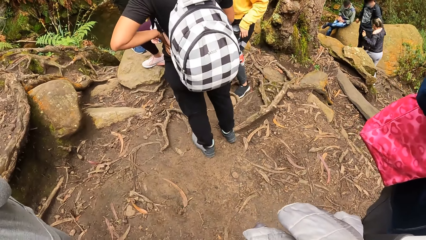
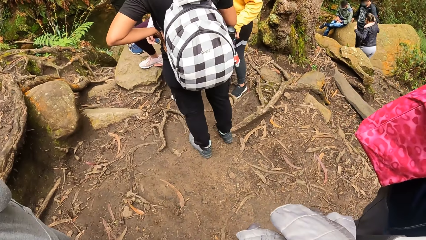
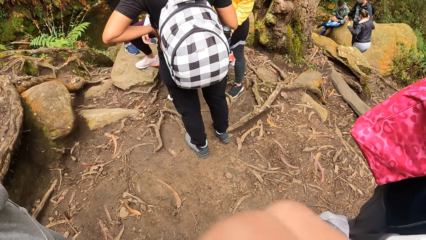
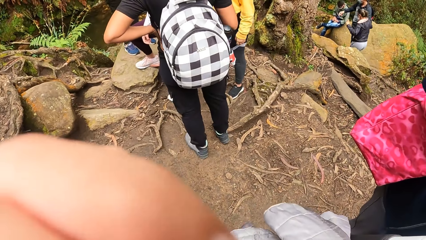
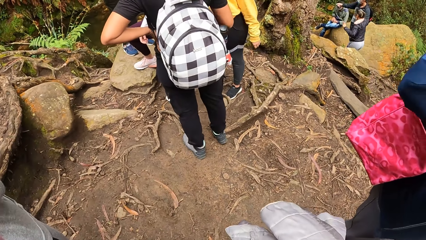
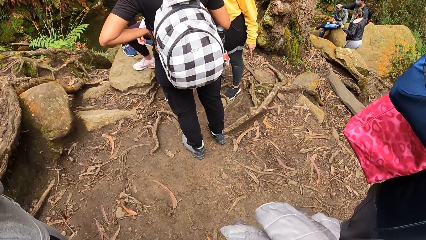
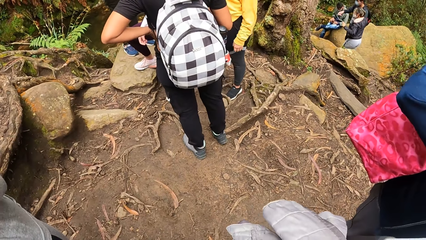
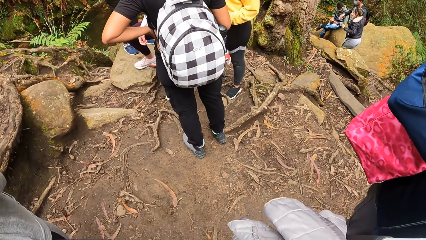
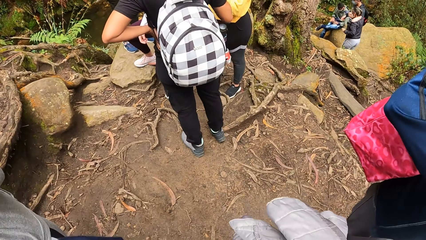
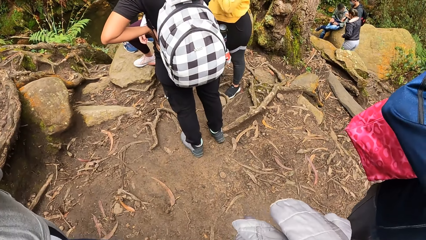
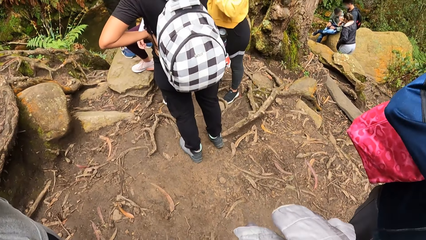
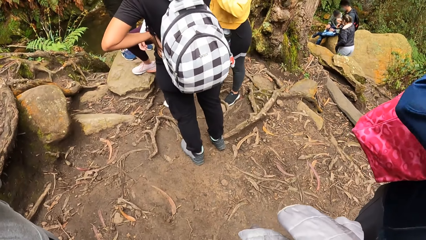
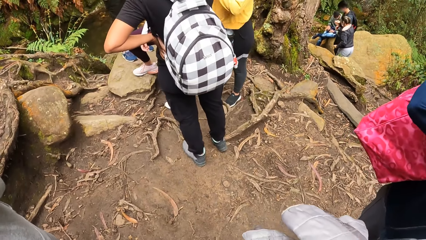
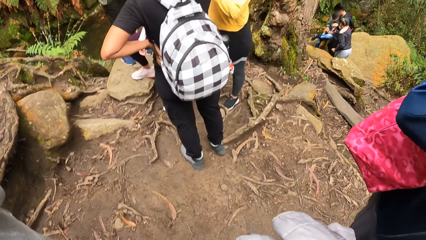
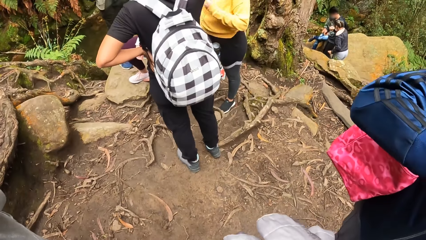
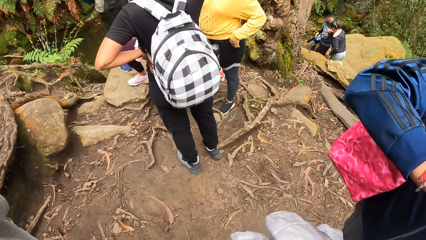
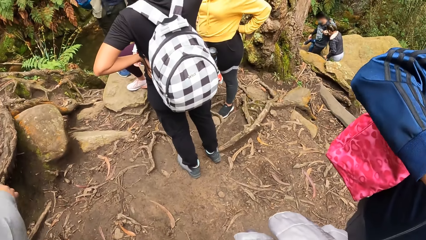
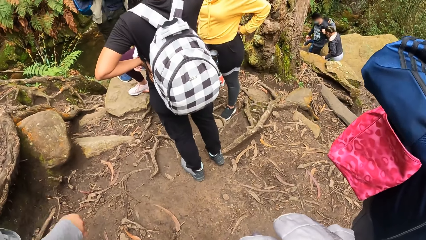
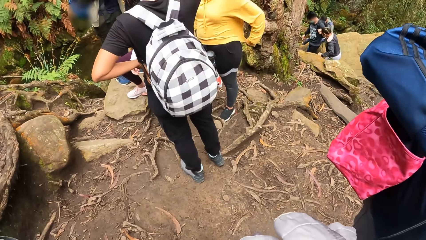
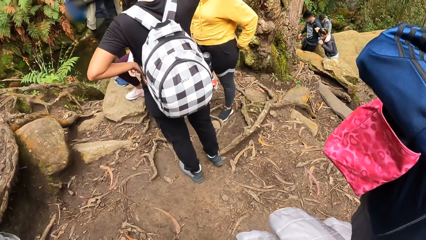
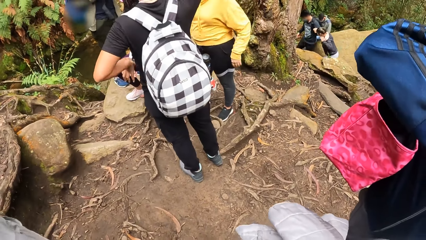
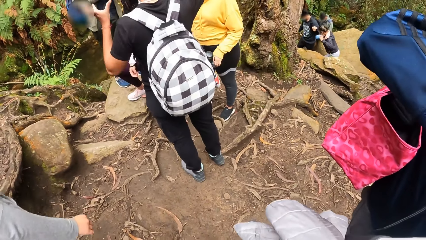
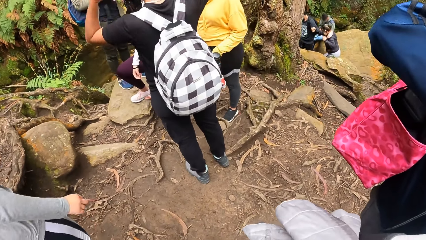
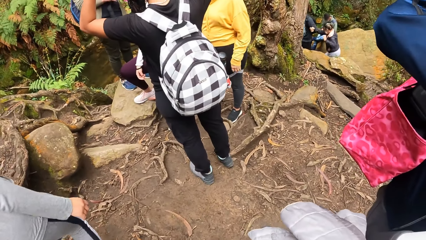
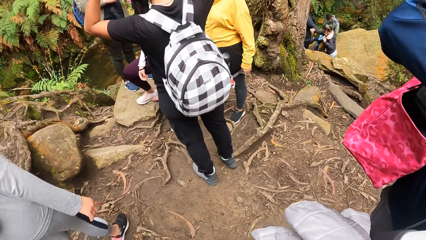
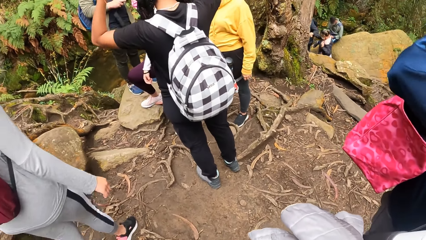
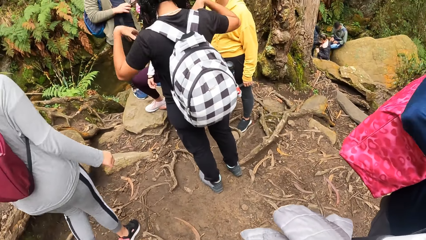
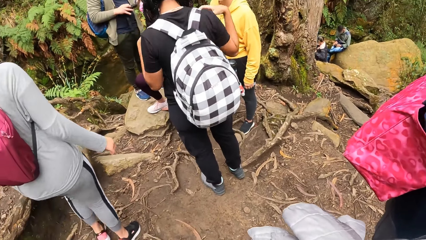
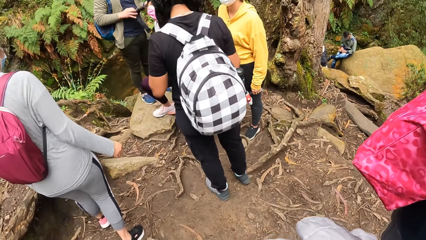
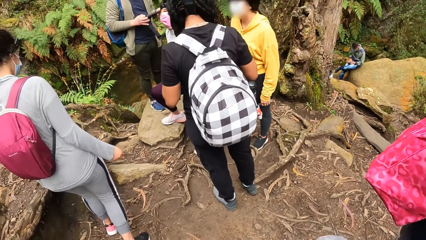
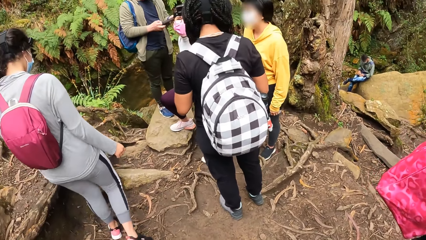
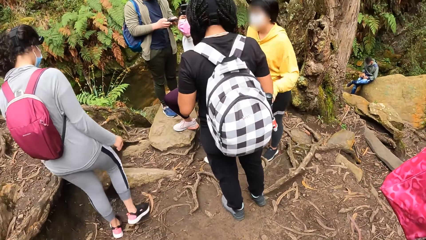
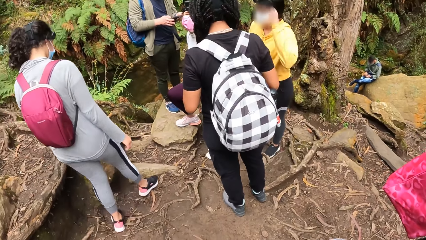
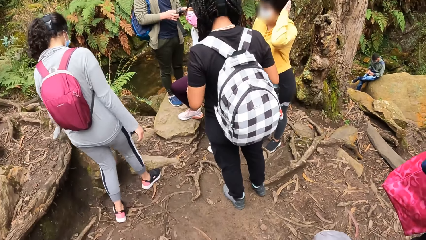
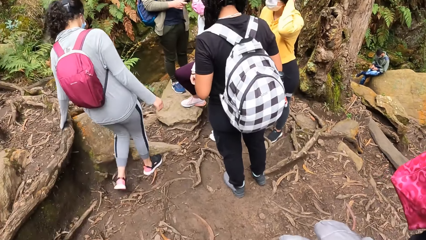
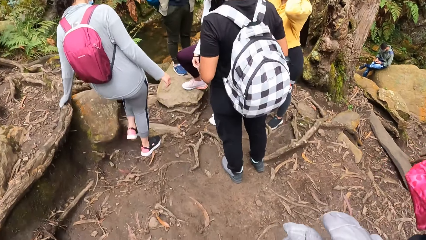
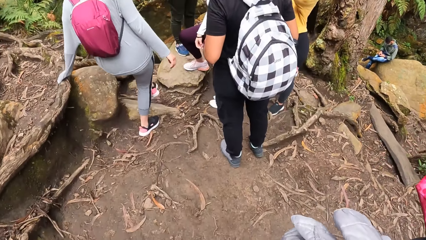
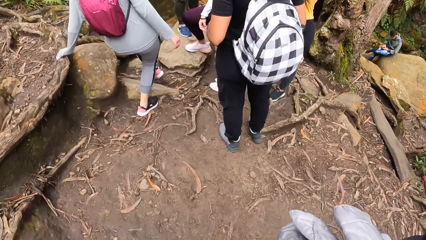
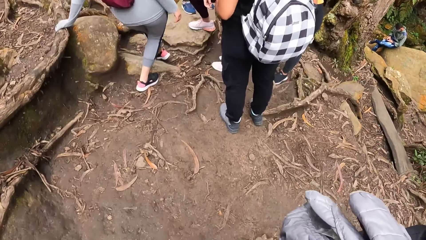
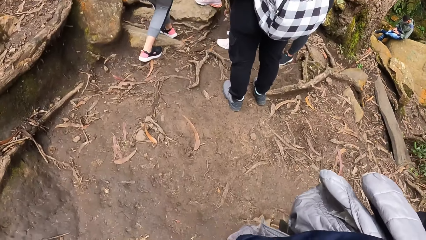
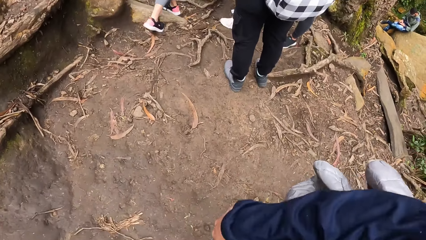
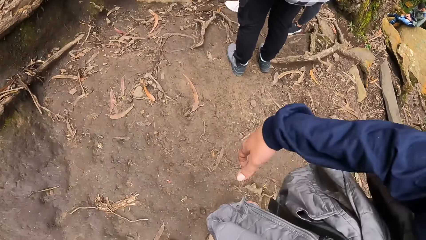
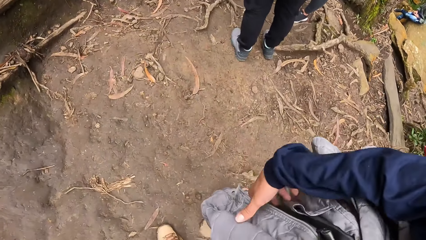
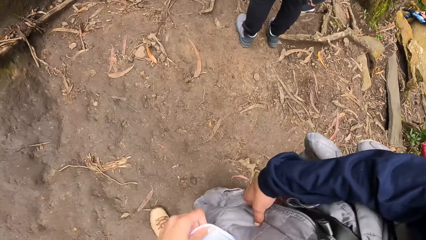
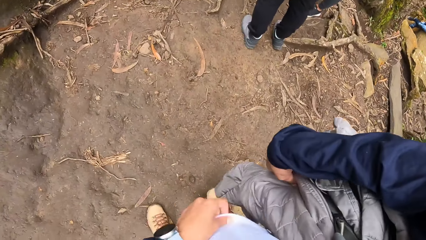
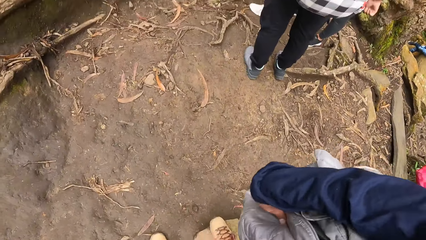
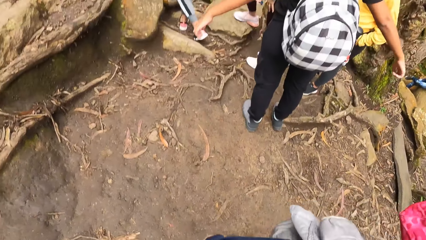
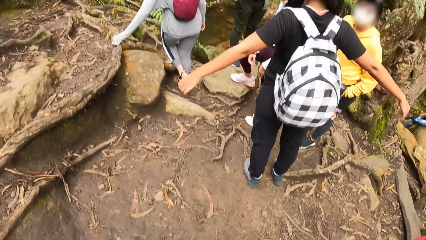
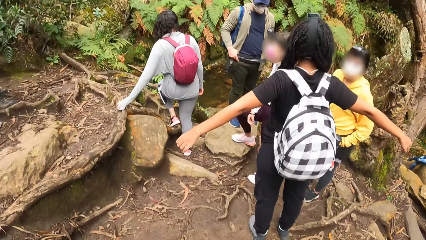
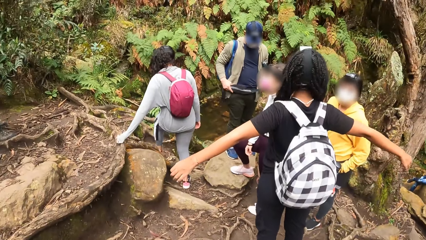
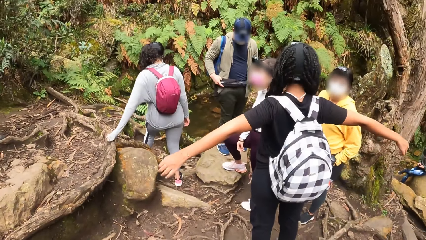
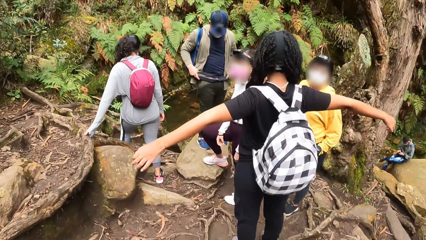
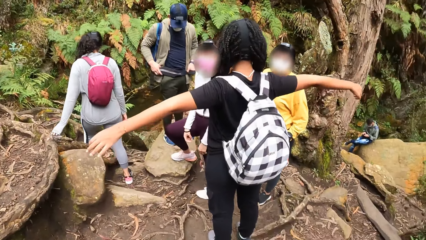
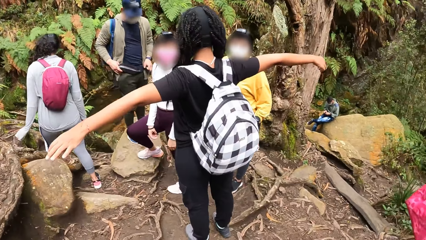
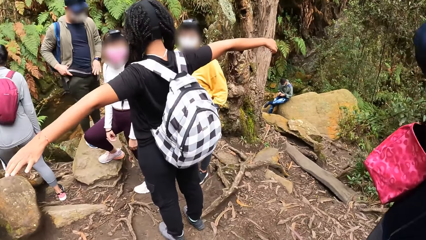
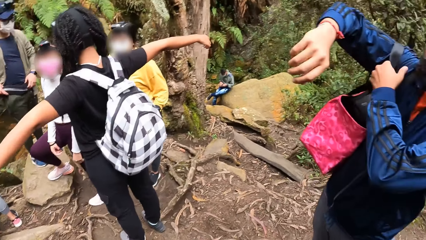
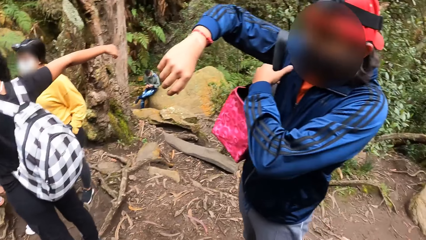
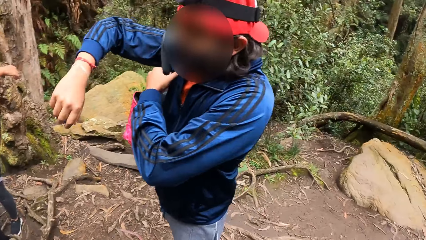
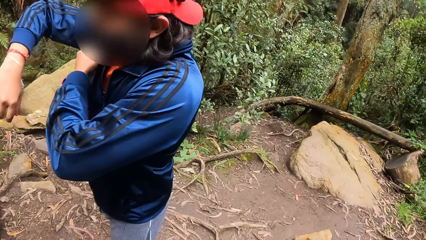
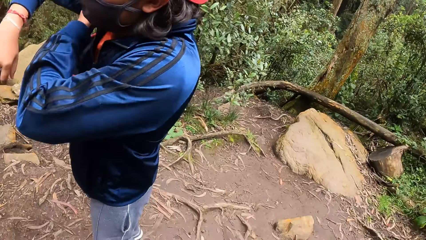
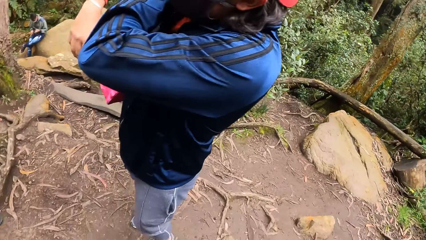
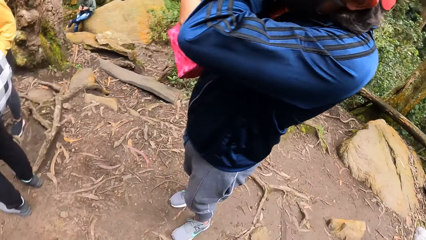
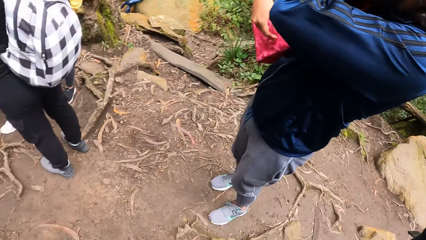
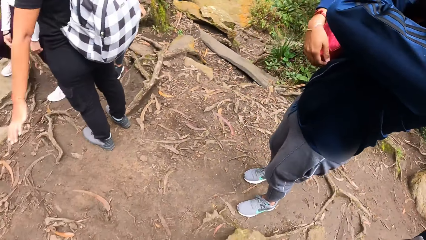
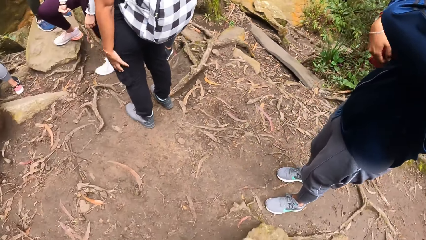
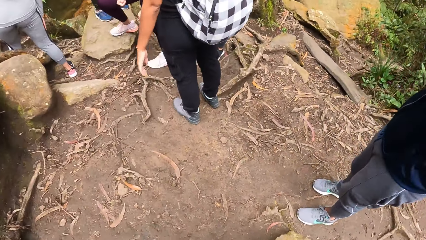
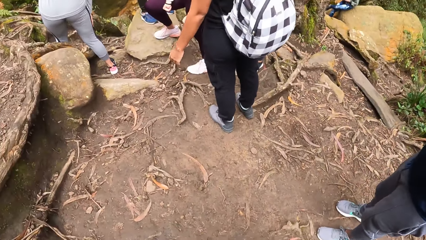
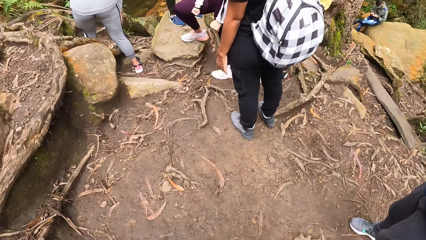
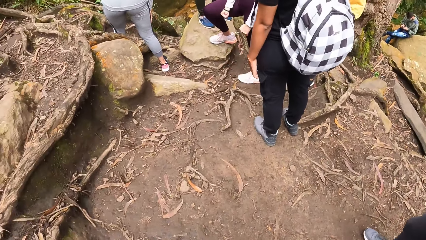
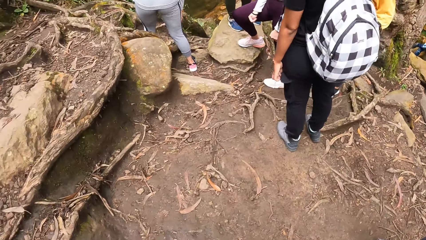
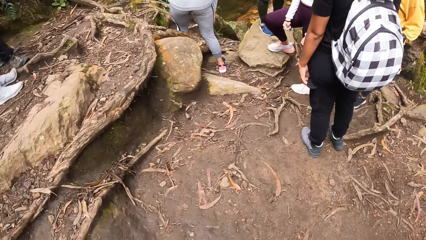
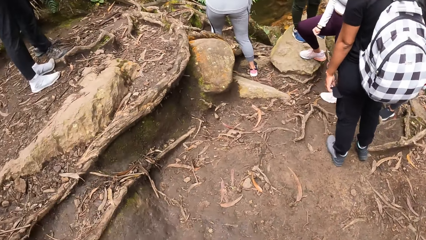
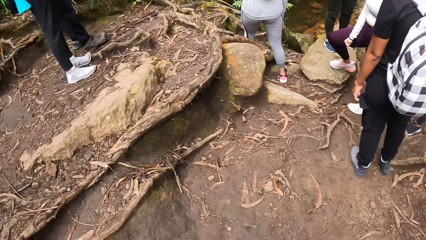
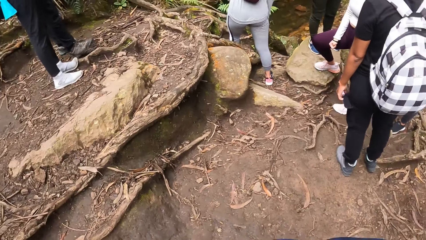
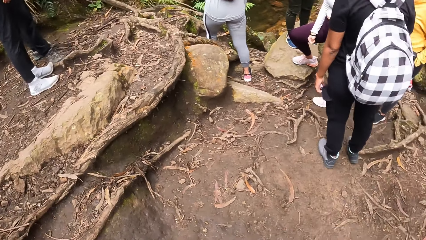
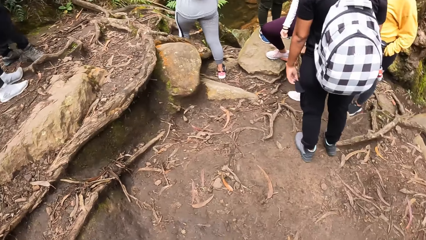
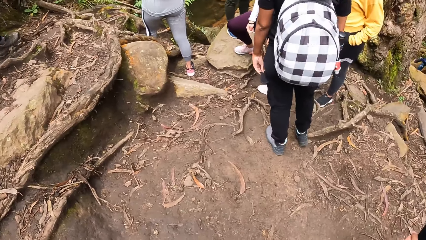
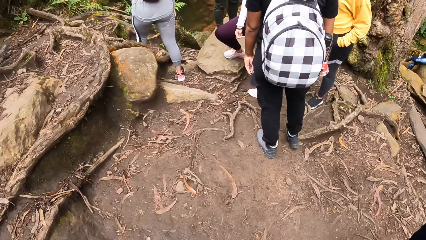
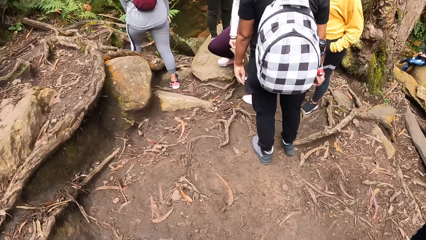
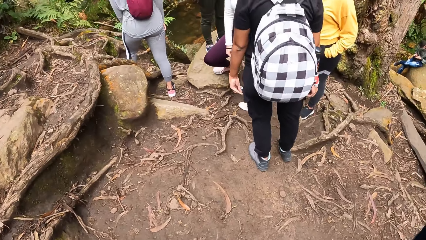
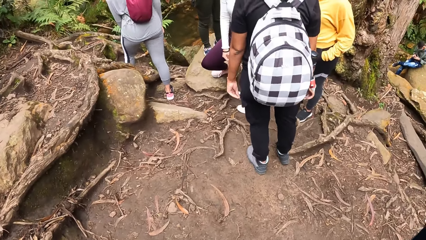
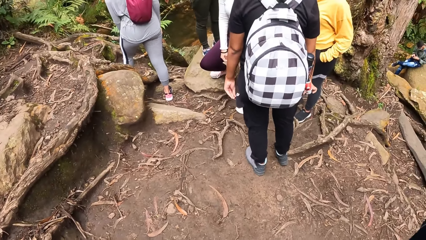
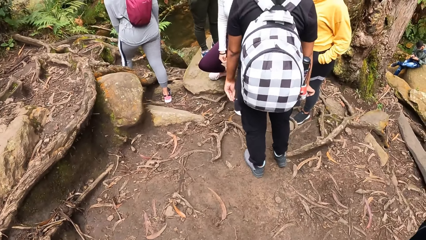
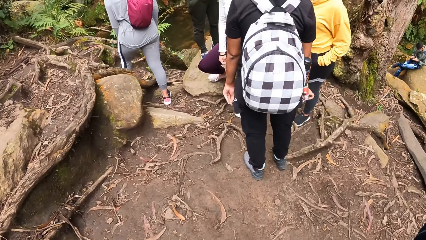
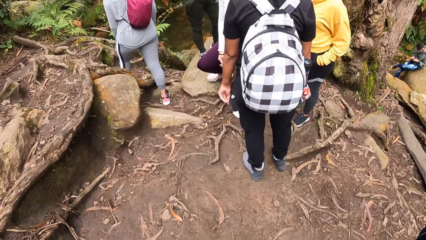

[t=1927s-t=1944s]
A woman walks past the camera wearer. The camera wearer adjusts the jacket with her right hand. Another woman opens both arms wide. The camera wearer turns to the side. A third woman adjusts a bag in her right hand with her left hand. The camera wearer turns to the side. The second woman drops her arms. The camera wearer turns to the side.
